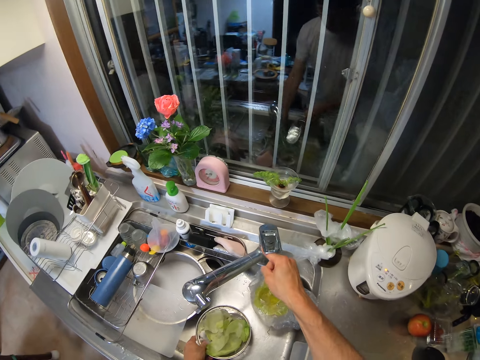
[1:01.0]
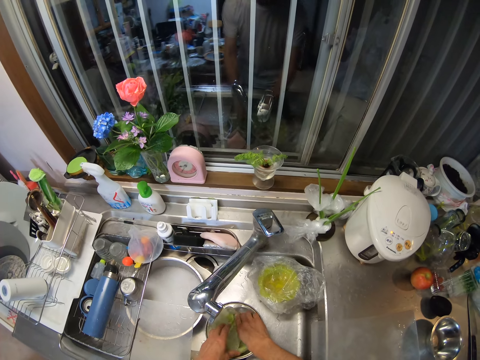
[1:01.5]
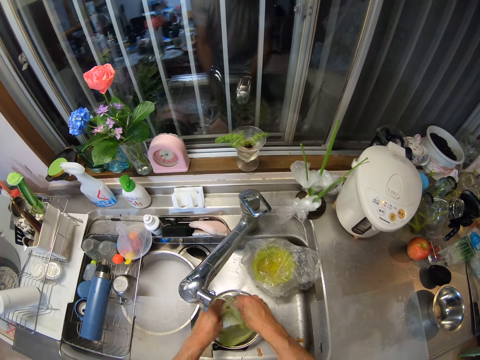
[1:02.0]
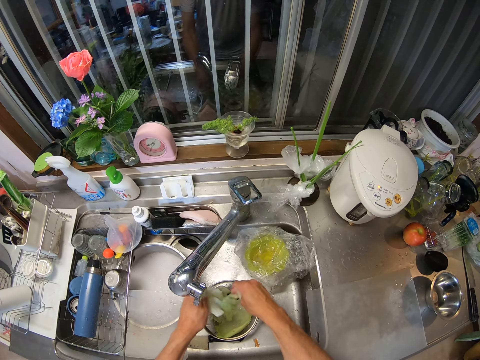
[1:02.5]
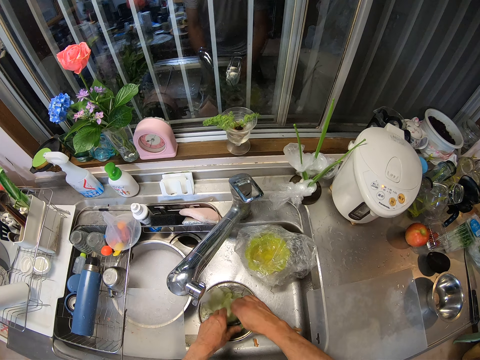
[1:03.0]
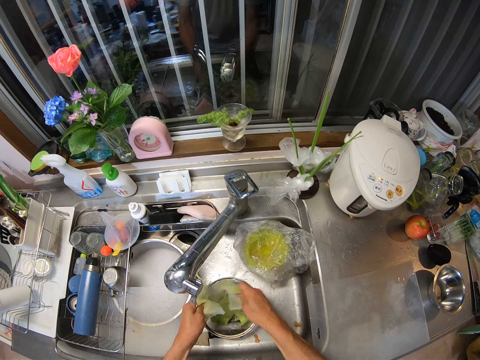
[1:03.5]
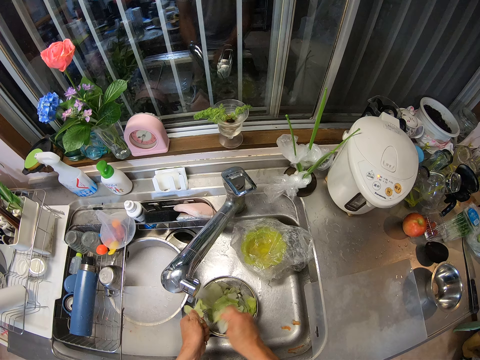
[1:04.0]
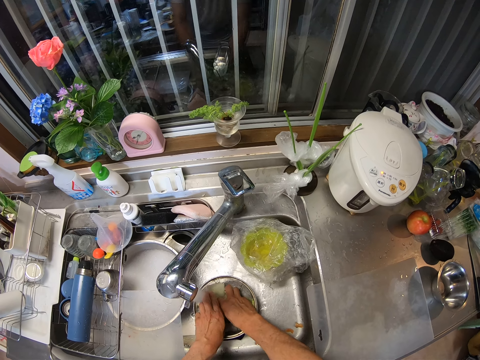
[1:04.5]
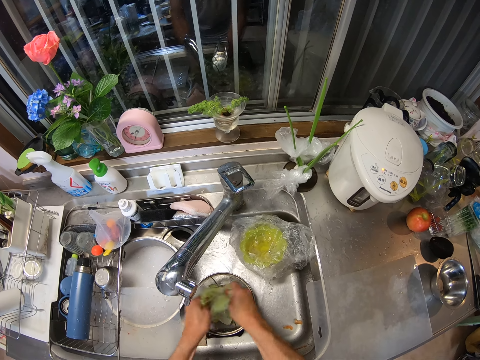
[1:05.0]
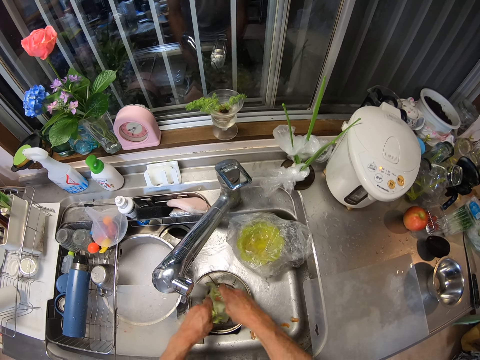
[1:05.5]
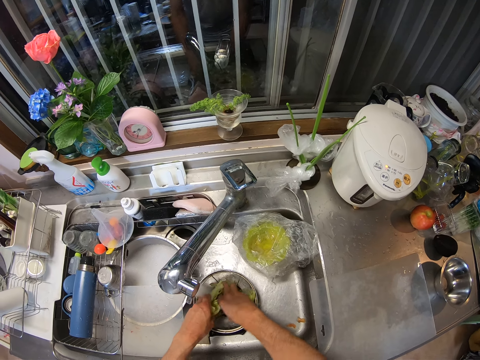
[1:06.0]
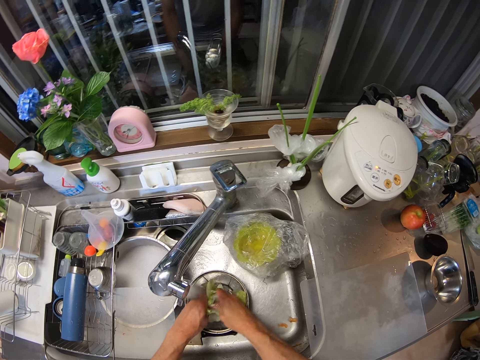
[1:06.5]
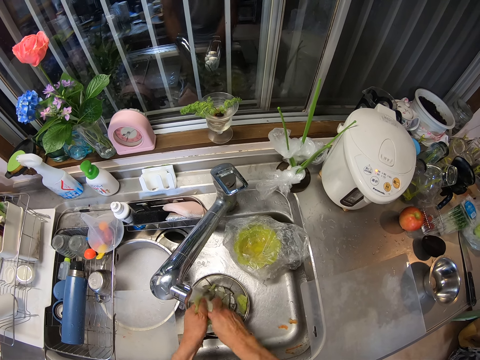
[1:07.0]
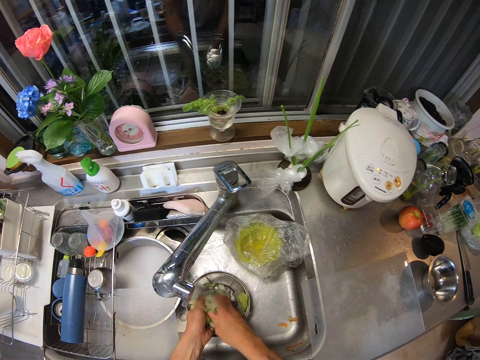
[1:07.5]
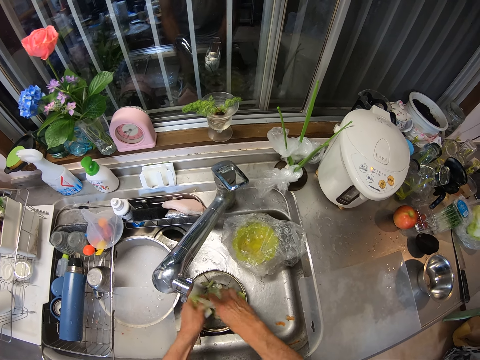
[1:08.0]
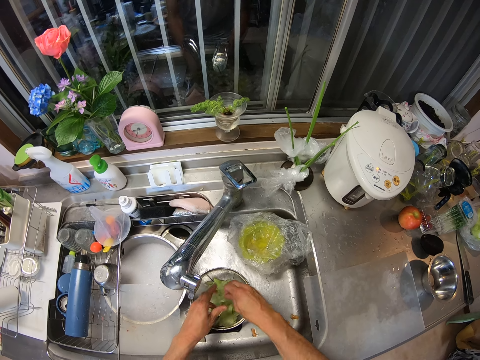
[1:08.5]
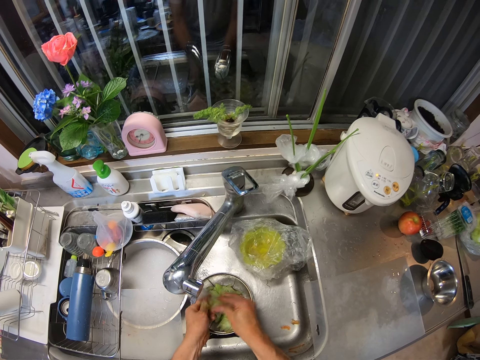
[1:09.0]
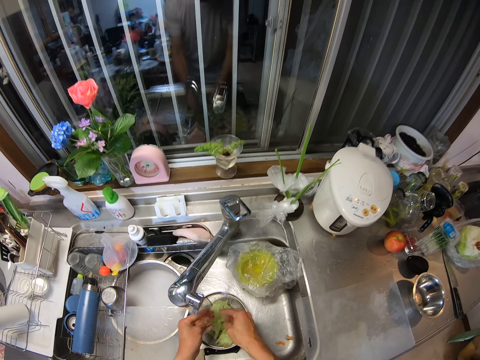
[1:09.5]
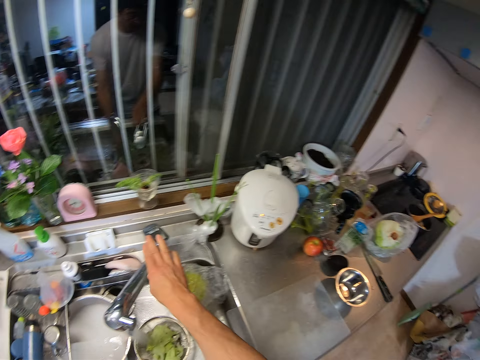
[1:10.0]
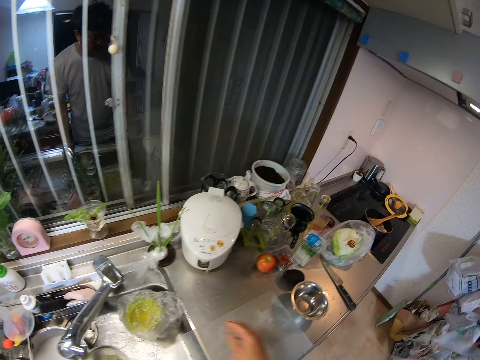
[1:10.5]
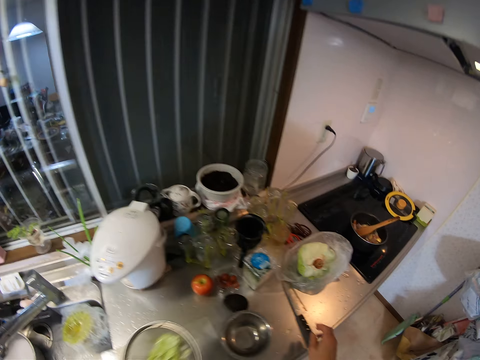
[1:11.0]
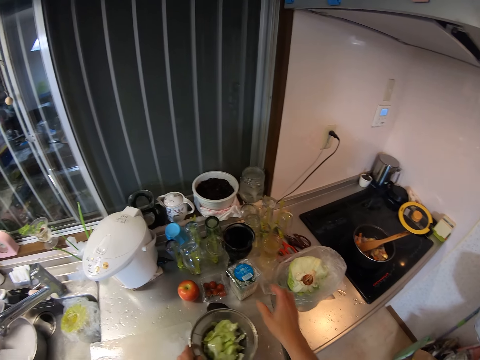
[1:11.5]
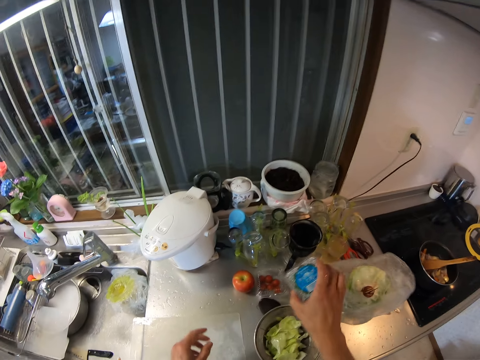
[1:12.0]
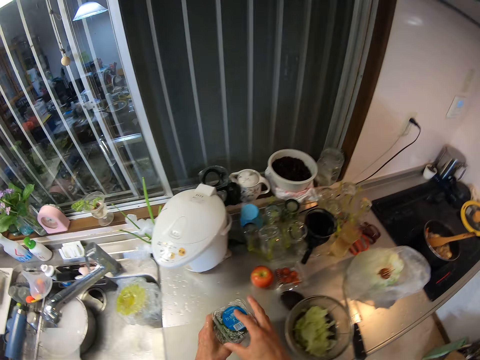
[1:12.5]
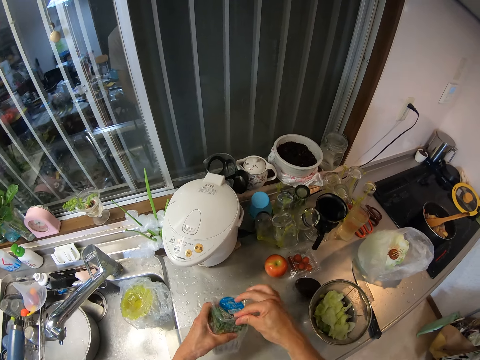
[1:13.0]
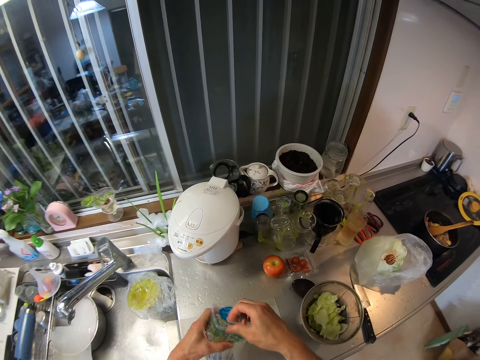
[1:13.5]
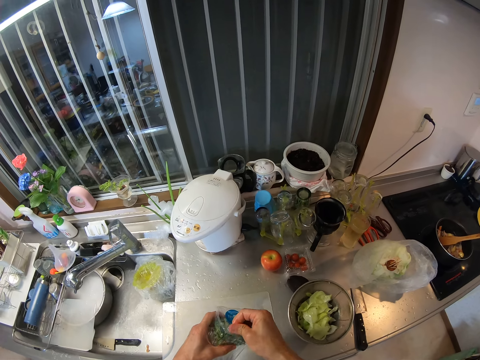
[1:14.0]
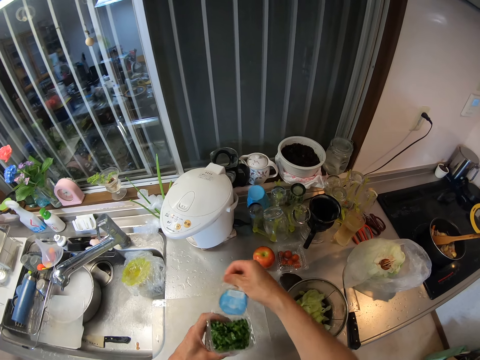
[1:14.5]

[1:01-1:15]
The camera wearer opens the kitchen tap with her right hand. She washes the cabbage leaves. She shreds the cabbage in the colander or strainer under the running water from the tap with both her hands. She closes the tap with her right hand. She places the strainer on the metal bowl. She picks up a disposable pack from the table with her right hand. She passes the disposable pack from her right hand to her left hand. She opens the cover of the disposable pack with her right hand.

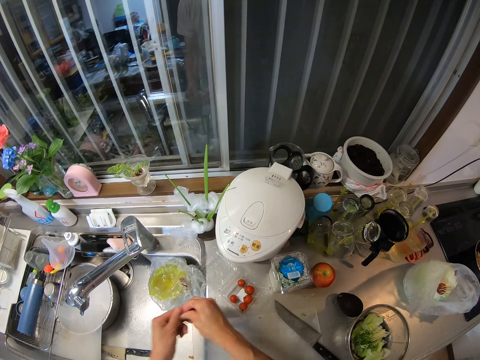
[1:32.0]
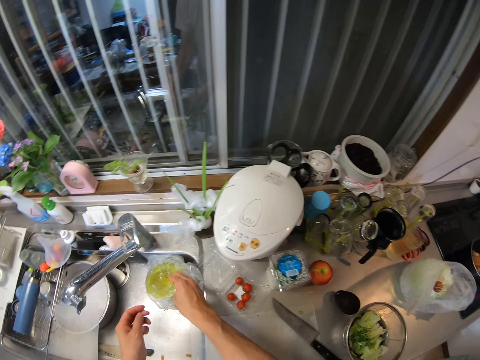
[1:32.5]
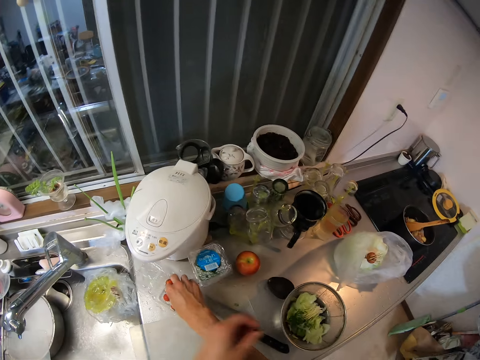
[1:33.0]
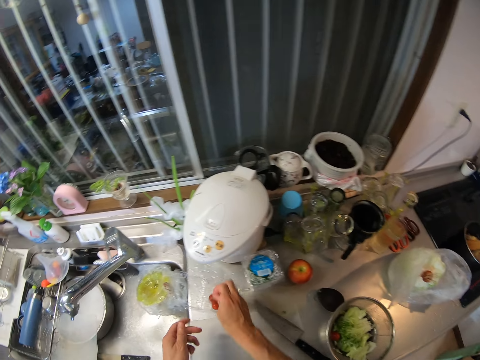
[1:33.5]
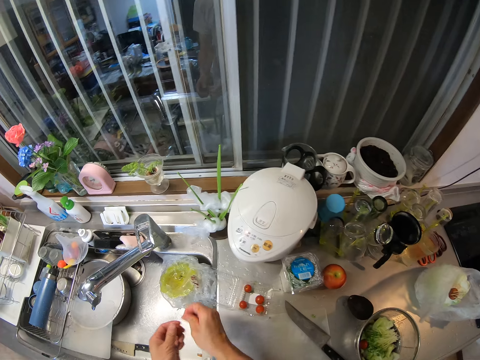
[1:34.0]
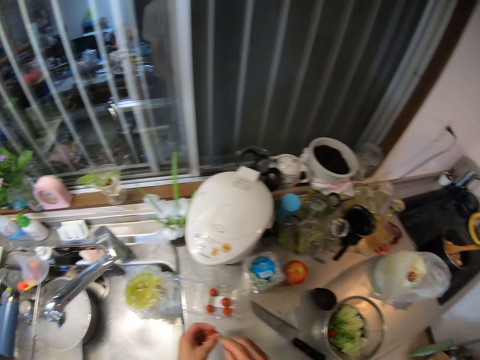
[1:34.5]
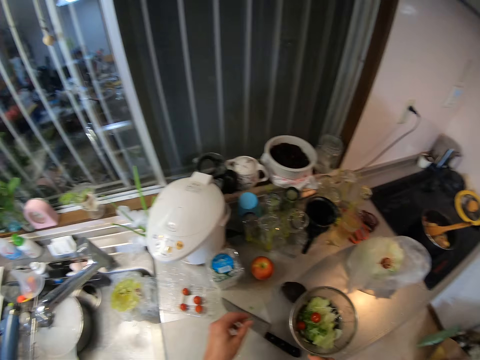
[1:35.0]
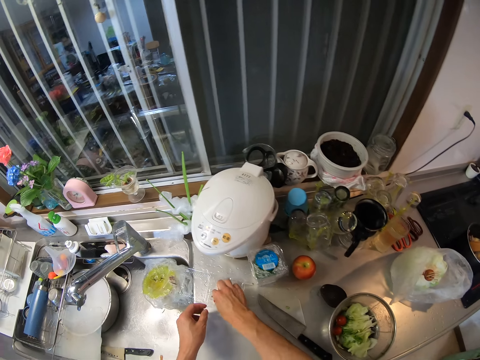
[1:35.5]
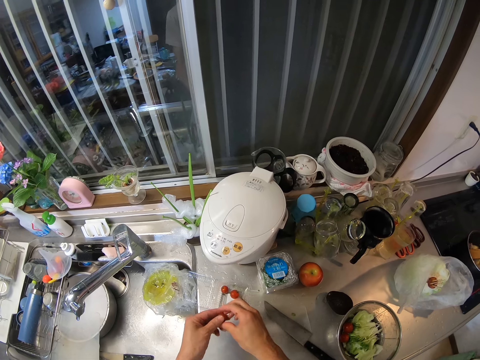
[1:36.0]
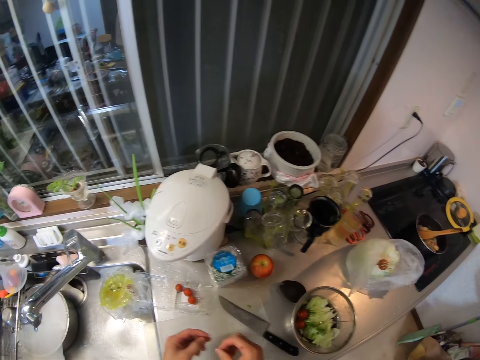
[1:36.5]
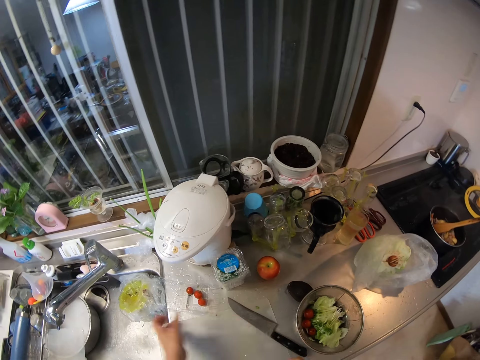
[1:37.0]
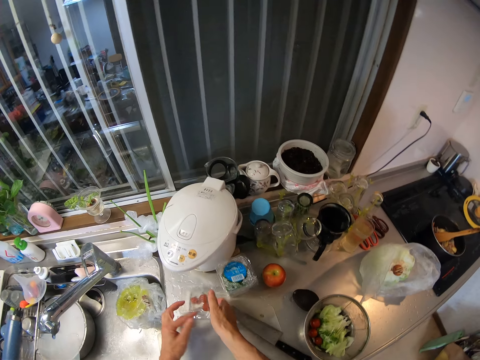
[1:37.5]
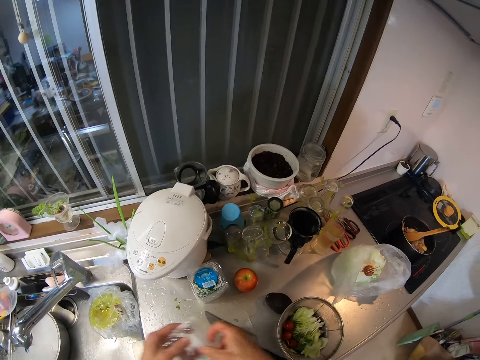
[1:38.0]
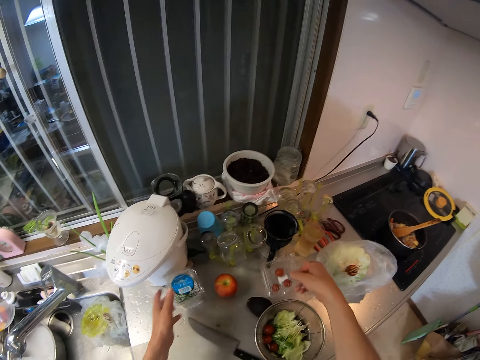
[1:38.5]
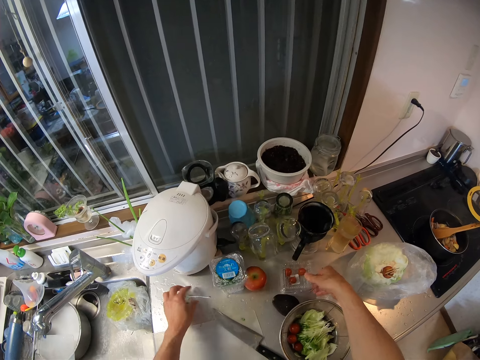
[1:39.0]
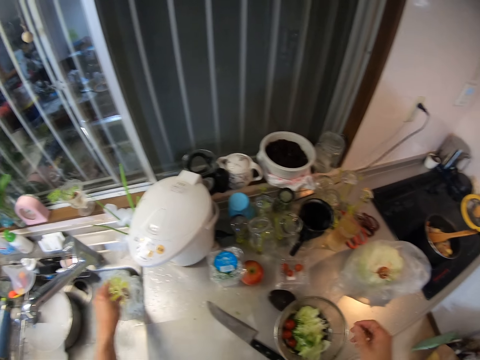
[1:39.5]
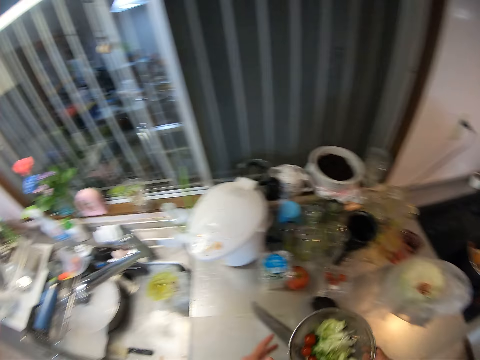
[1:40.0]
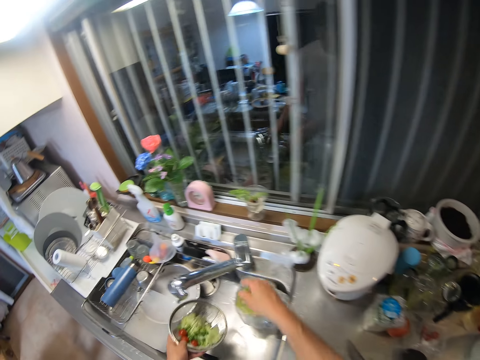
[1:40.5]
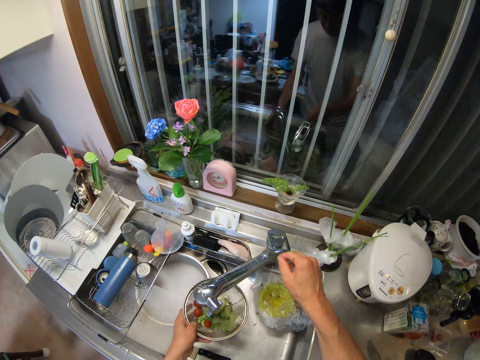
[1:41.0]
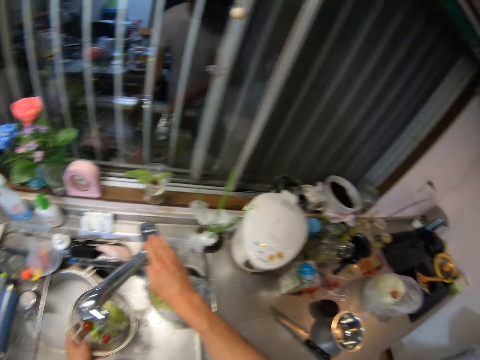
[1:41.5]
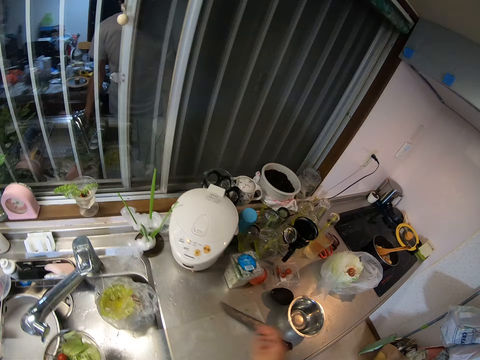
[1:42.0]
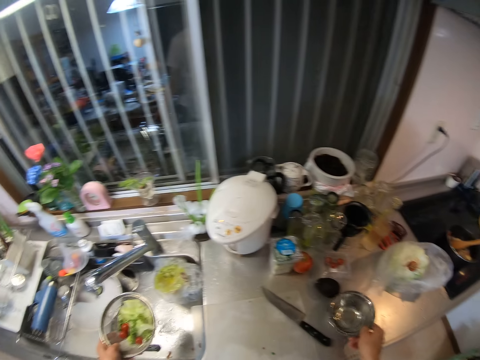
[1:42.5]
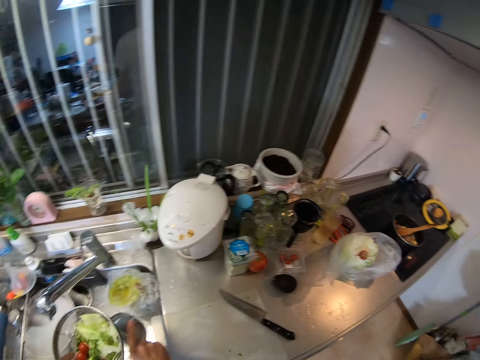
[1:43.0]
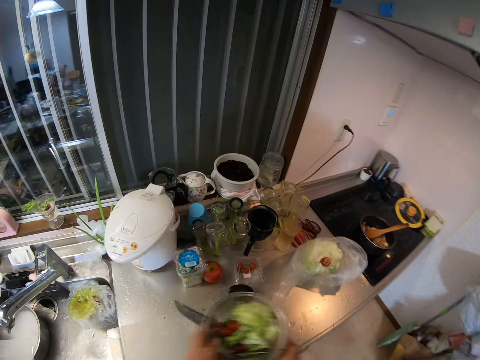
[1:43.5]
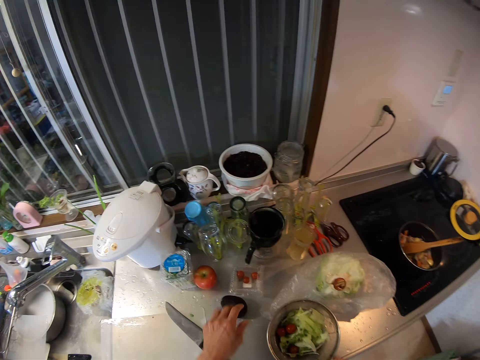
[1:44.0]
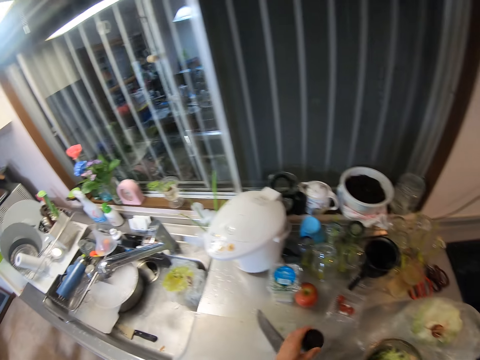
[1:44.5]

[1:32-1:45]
The camera wearer smoothens the cherry or plum fruit with both hands. She removes the stem. She drops the stalk into a trash or bin in the sink. She picks up the plum fruit. She drops the cherry in her left hand into the colander on the table. She picks out a cherry from the disposable pack on the table with her right hand. She removes the stem. She drops the stalk into the trash in the sink. She drops the cherry in her left hand into the colander on the table. She picks out a cherry from the disposable pack on the table with her right hand. She smoothens the cherry with both hands. She removes the stem. She drops the cherry in her left hand into the colander on the table. She closes the disposable pack on the table with both her hands. She picks up the disposable pack from the table. She places the disposable pack on the table. She moves something. She picks up something. She brushes dirt off the table into the sink. She drops something in the bin. She picks up the colander off the table with her right hand. She puts on the tap with her right hand. She rinses the cabbage leaves and the plum fruits in the colander under the running water from the tap. She closes the tap with her right hand. She picks up the metal bowl from the table with her right hand. She pours water from the metal bowl. She puts the bowl under the colander in her left hand. She drops the bowl on the table. She picks up an avocado from the table with her left hand.
